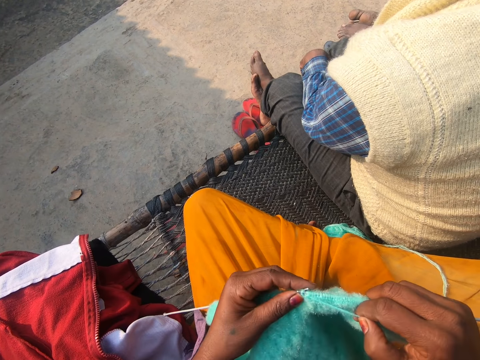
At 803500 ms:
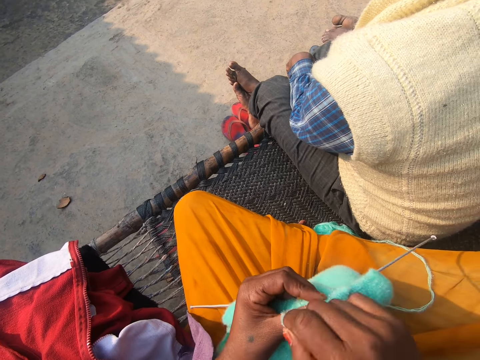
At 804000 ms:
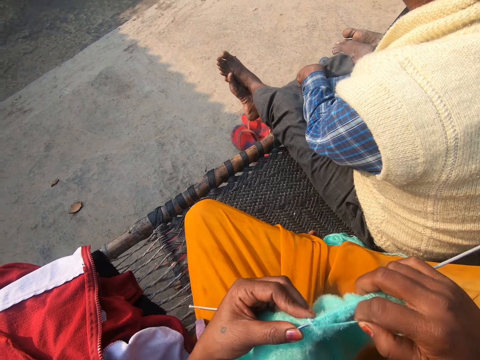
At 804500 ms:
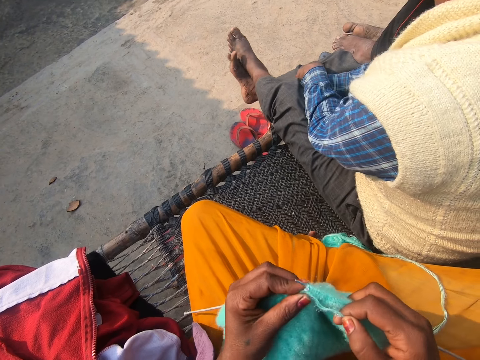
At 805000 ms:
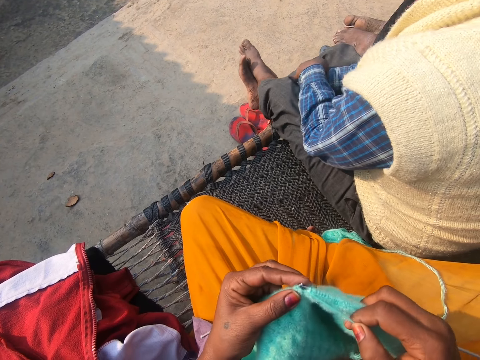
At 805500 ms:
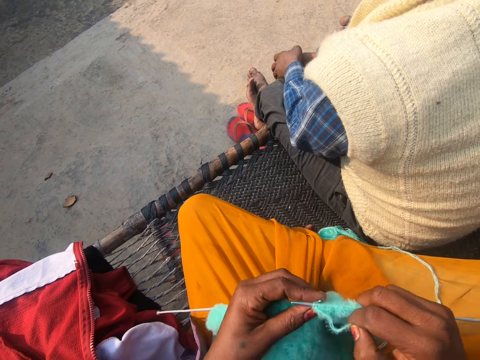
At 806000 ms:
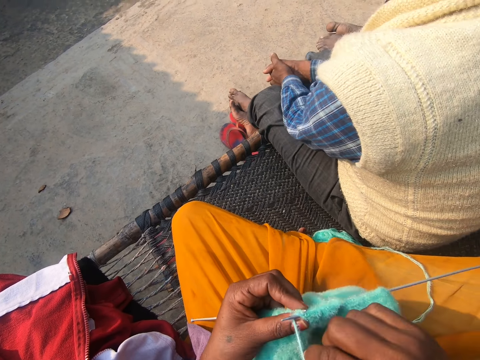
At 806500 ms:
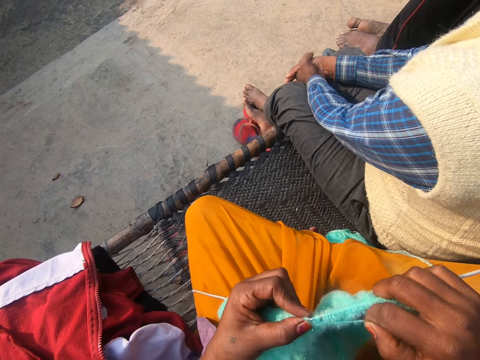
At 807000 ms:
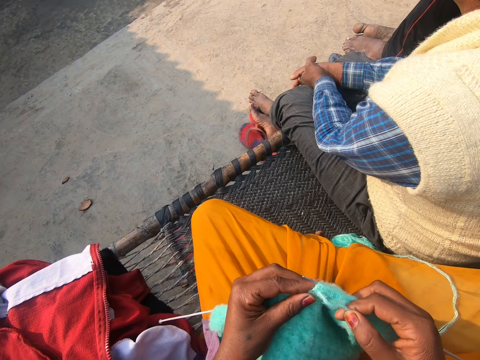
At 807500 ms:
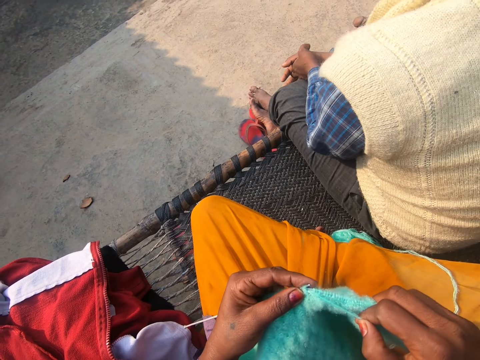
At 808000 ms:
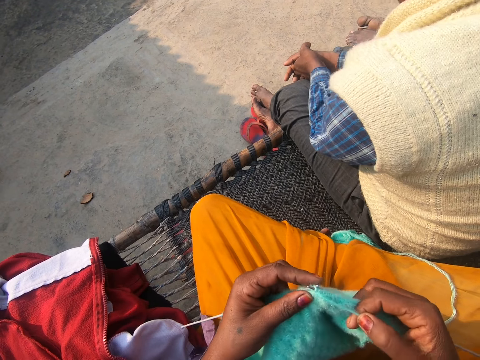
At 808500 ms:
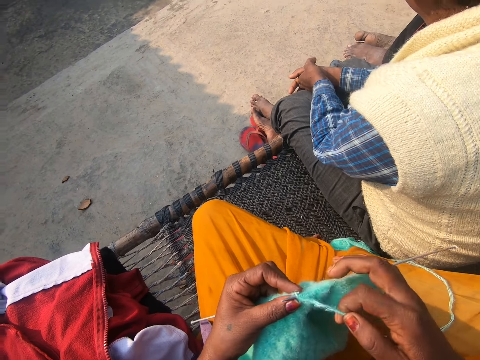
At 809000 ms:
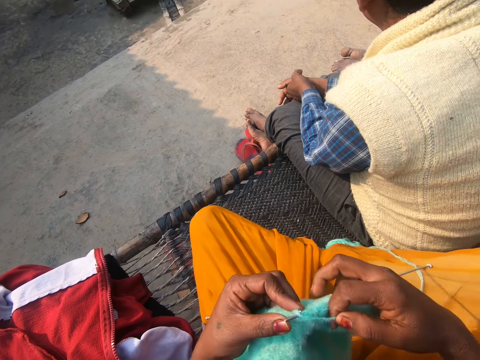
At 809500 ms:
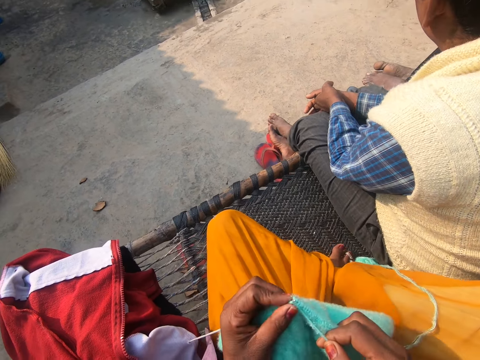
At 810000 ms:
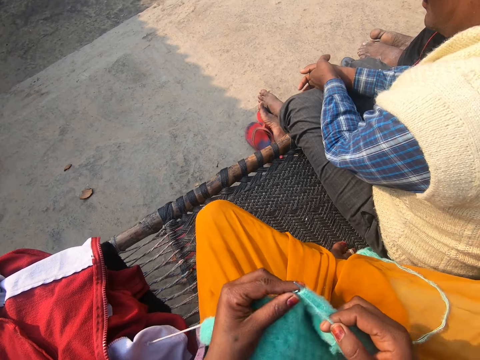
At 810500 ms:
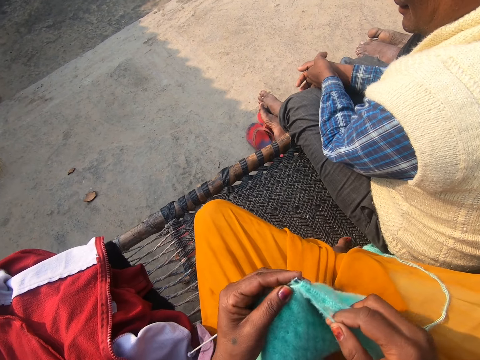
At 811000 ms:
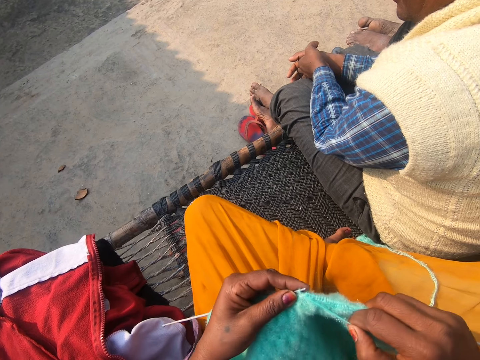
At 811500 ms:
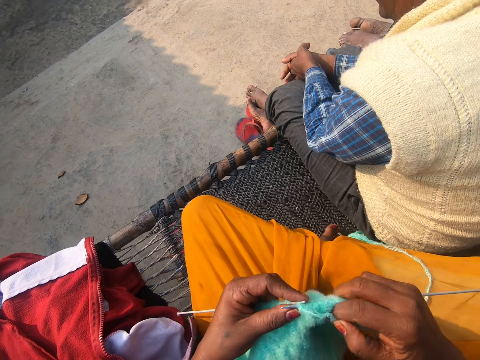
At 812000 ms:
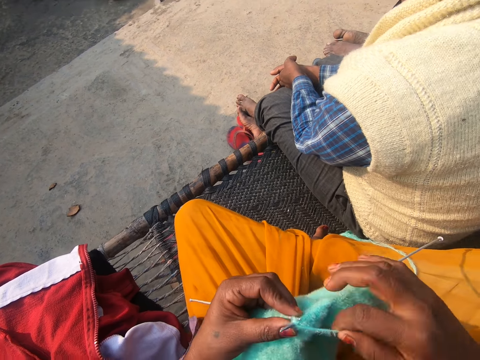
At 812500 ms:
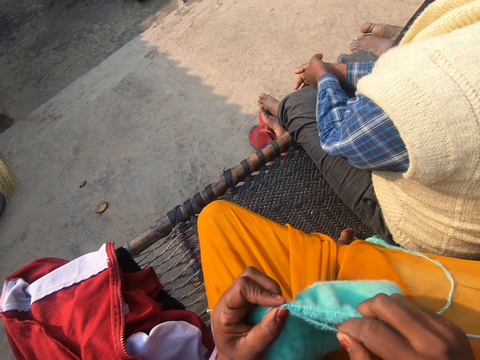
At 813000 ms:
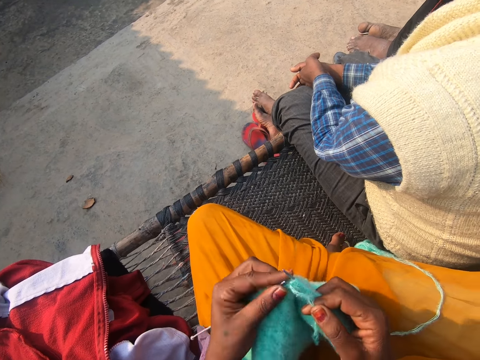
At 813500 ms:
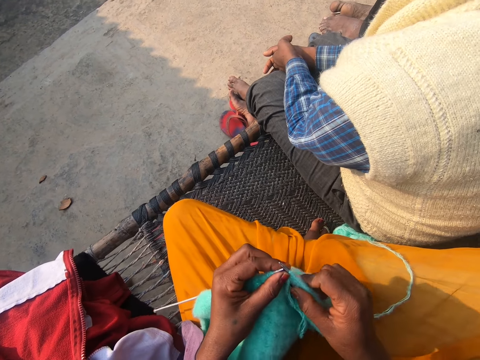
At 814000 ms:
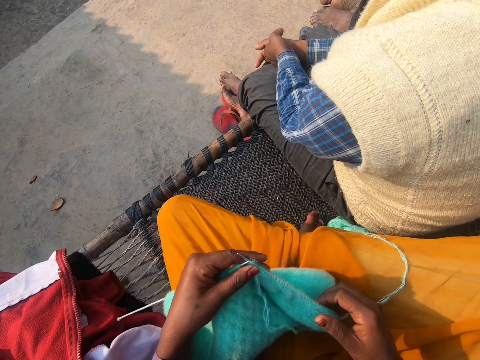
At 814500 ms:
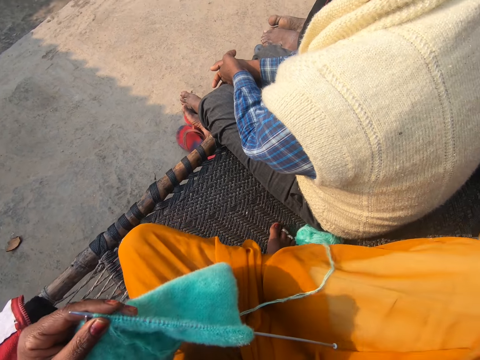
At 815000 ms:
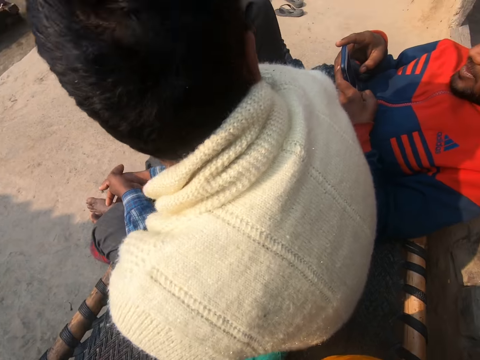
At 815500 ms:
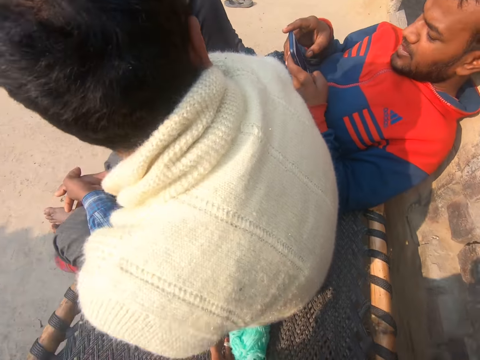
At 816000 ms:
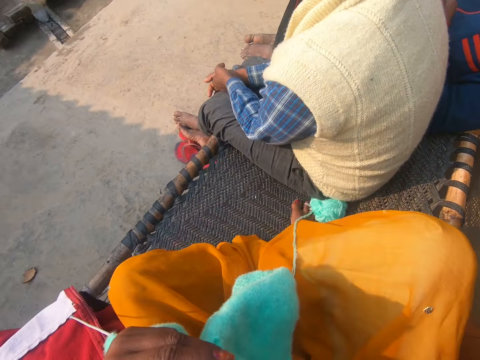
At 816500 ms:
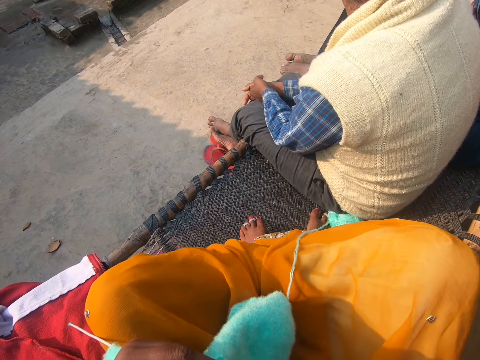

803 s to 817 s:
A man converses. The camera wearer sews the piece of cloth. The man converses. The camera wearer sews the piece of cloth. She converses with the man. She sews the piece of cloth. She converses with the man. She removes her right hand from the yarn and knitting pin.

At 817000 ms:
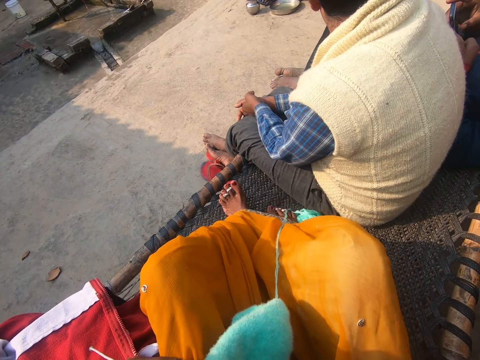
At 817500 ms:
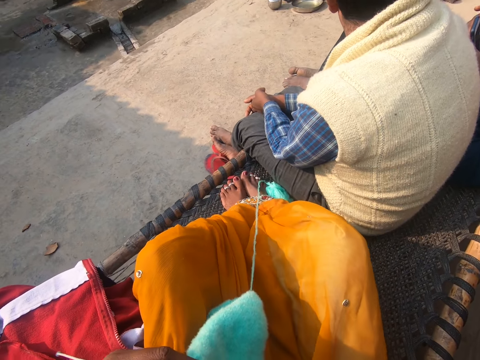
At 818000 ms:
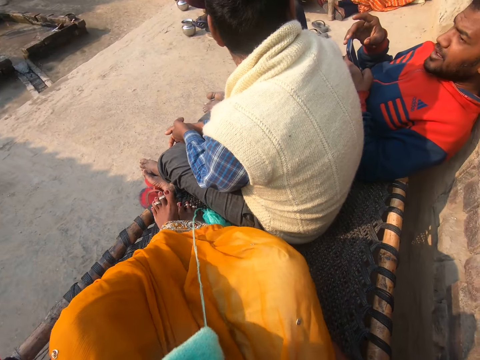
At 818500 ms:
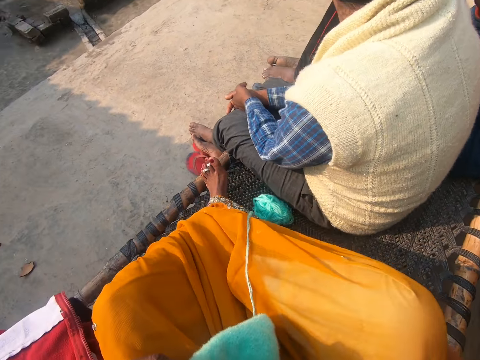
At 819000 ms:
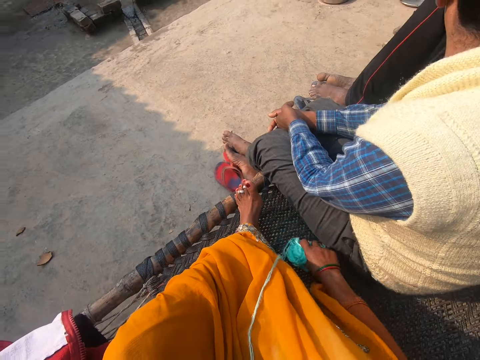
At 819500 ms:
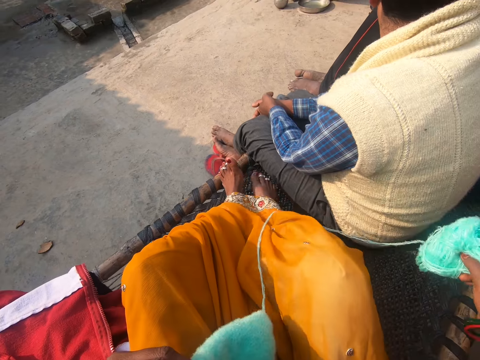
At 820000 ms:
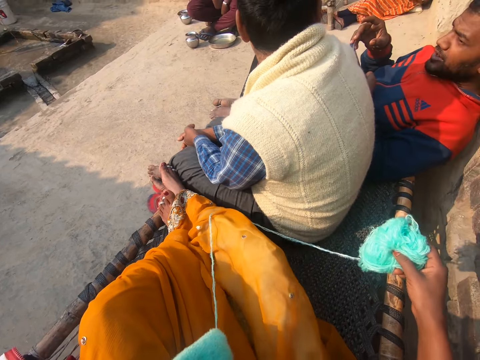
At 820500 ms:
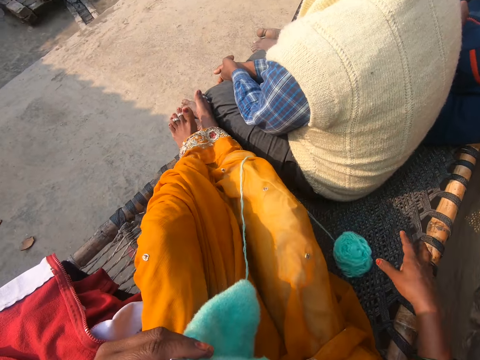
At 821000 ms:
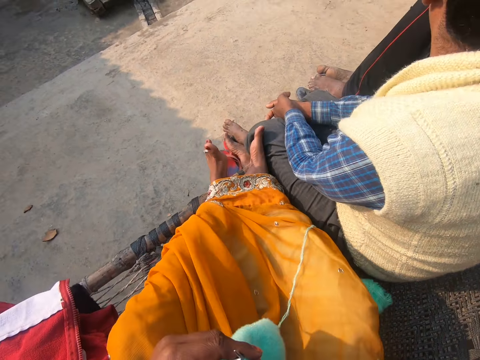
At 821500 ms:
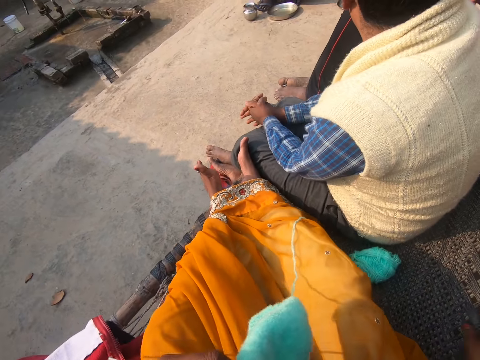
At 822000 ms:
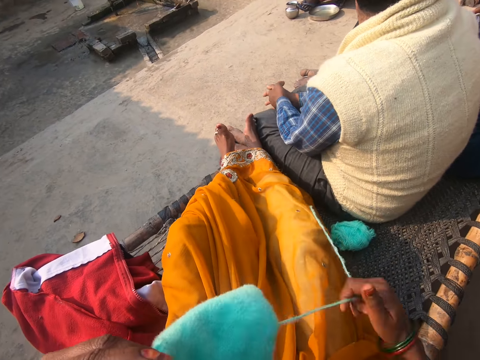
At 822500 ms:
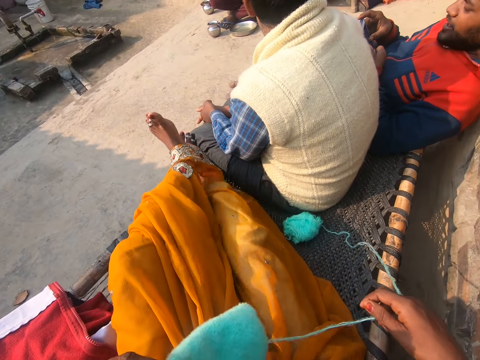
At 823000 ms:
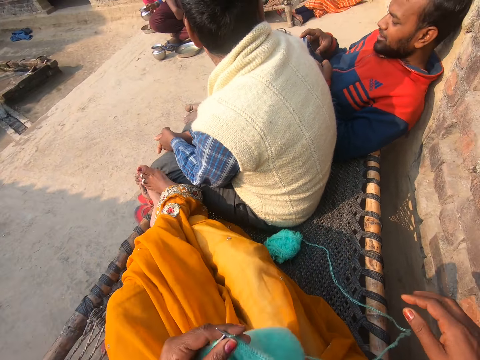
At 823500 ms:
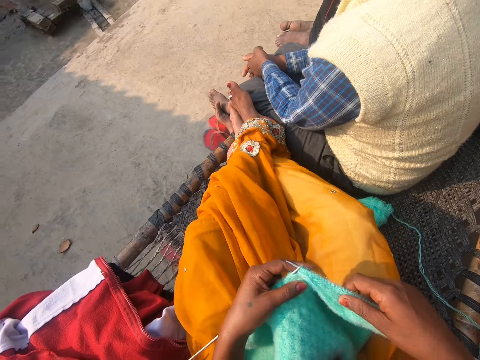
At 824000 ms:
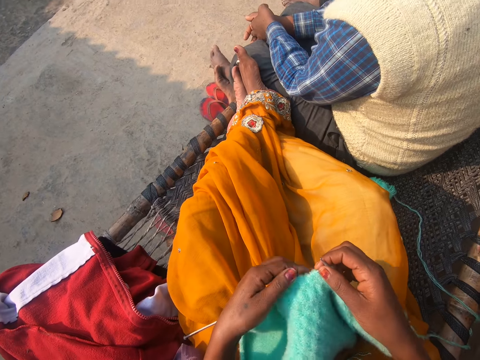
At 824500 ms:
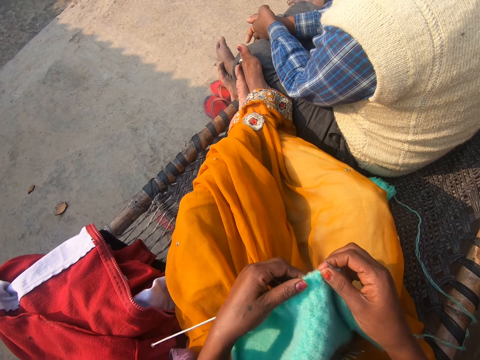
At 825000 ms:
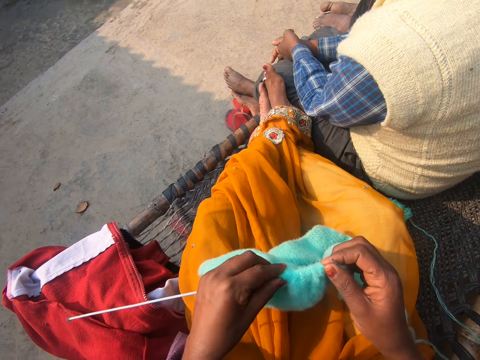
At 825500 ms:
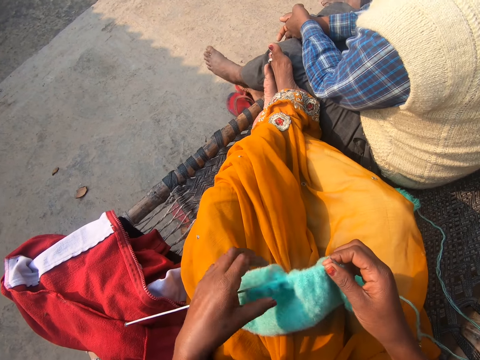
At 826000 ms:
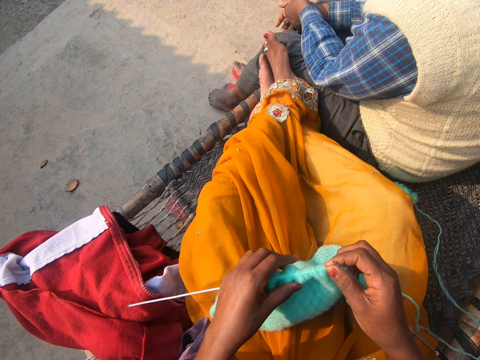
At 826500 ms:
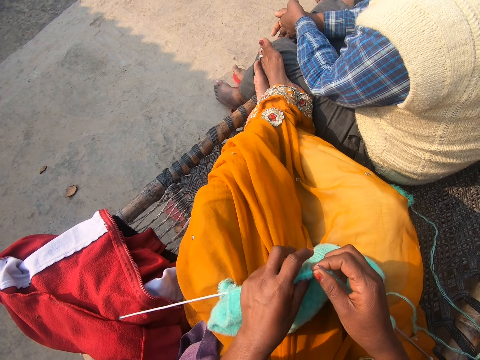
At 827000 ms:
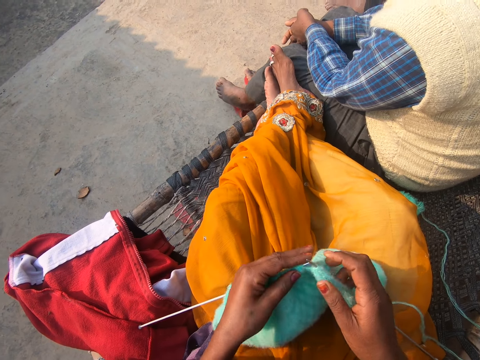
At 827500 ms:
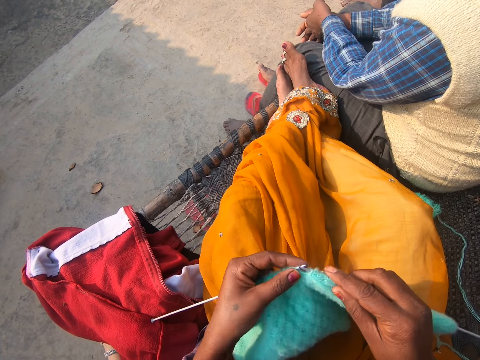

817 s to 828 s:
The camera wearer stretches her leg forward. She looks around. She picks up the ball of yarn with her right hand. She drops the ball of yarn with her right hand. She converses with two men. She pulls a strand of yarn with her right hand. She pushes the piece of cloth. She adjusts the yarn with her left hand.

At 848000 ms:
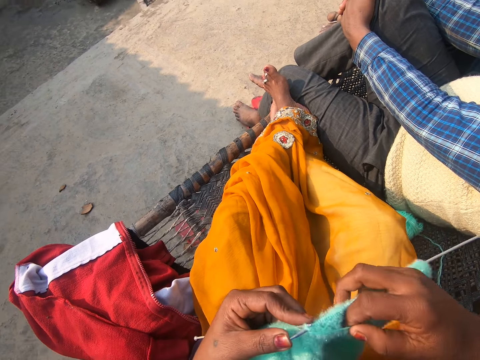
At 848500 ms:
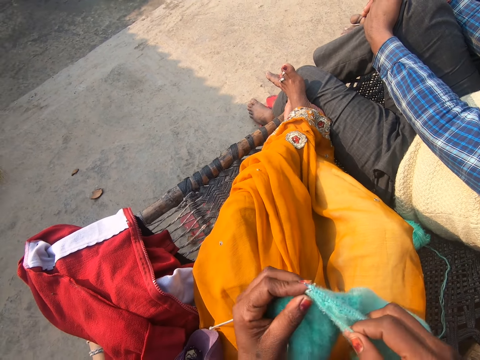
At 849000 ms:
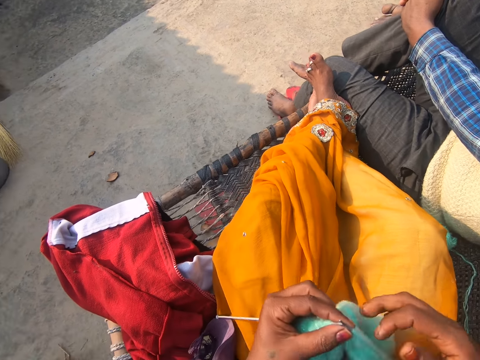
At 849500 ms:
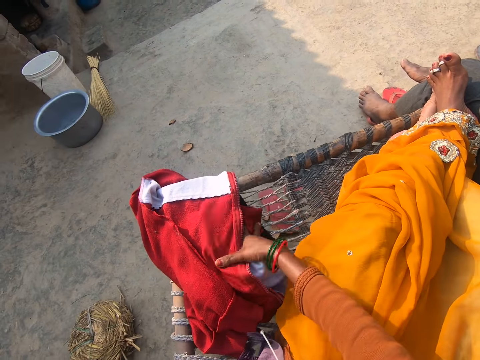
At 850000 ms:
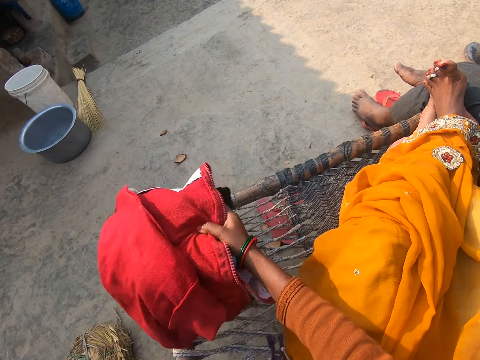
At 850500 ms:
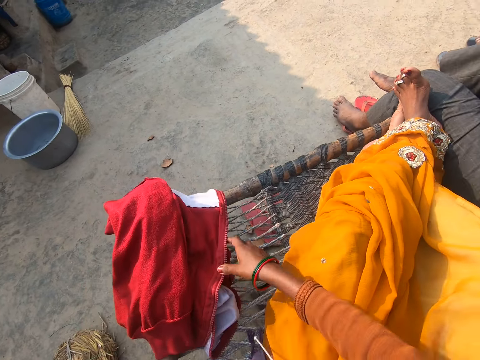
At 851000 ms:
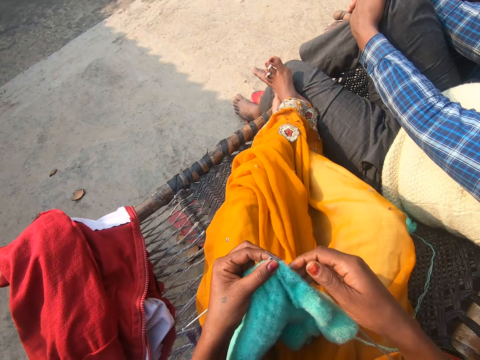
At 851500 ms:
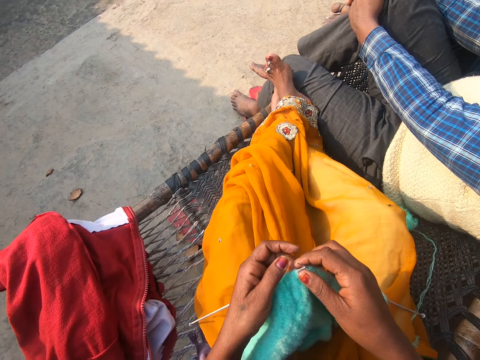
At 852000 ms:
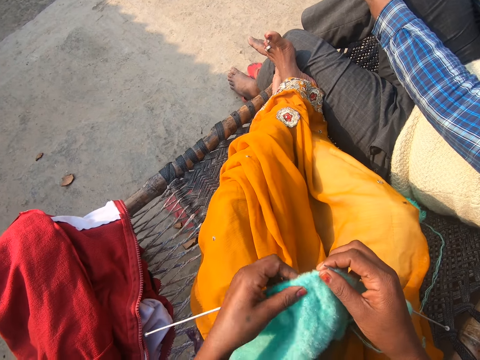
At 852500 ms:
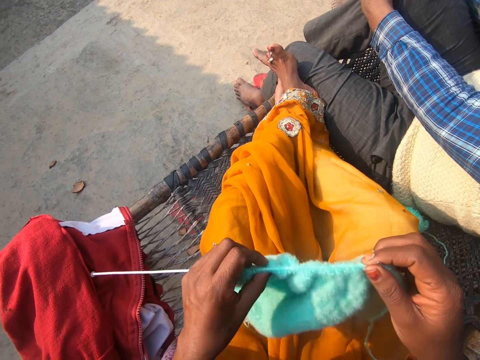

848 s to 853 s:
The camera wearer adjusts the cloth on the woven bench with her right hand. She knits with two knitting needles and the yarn on the woven bench.
